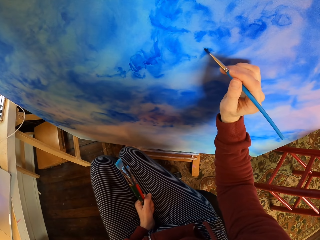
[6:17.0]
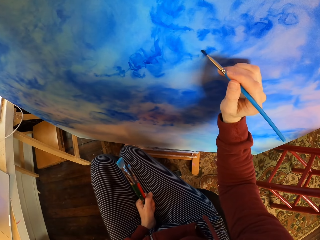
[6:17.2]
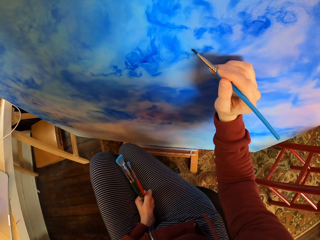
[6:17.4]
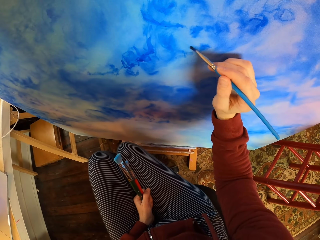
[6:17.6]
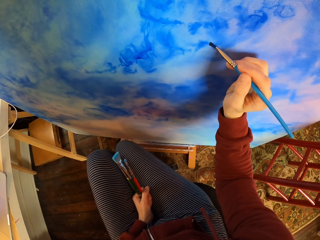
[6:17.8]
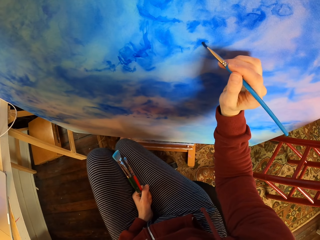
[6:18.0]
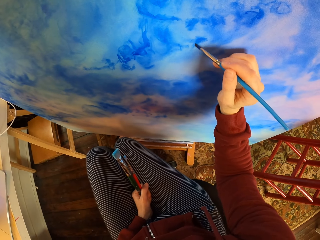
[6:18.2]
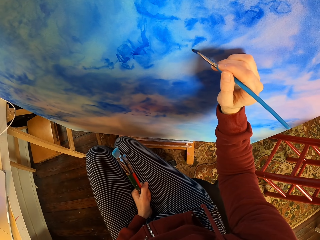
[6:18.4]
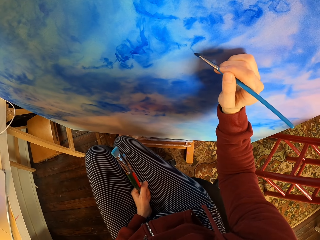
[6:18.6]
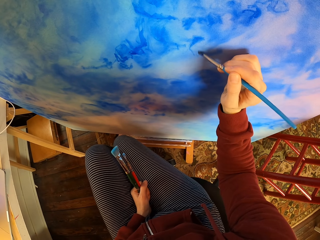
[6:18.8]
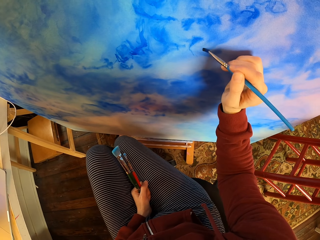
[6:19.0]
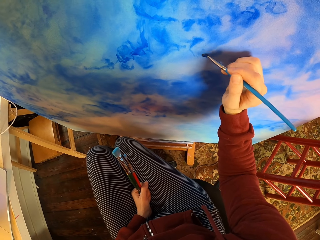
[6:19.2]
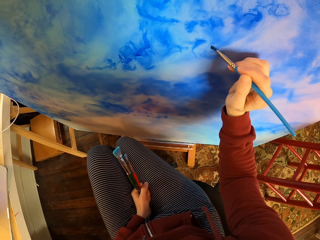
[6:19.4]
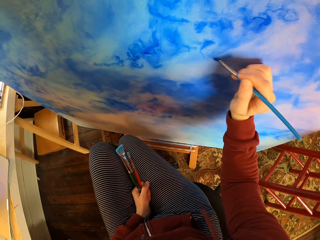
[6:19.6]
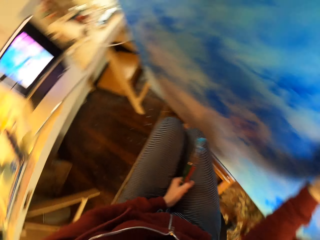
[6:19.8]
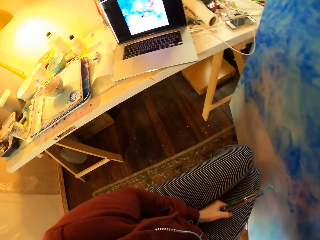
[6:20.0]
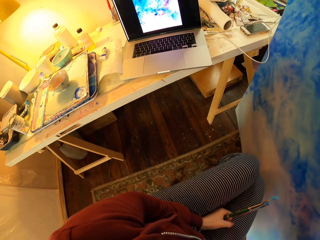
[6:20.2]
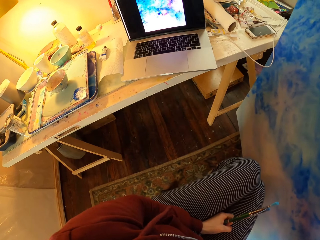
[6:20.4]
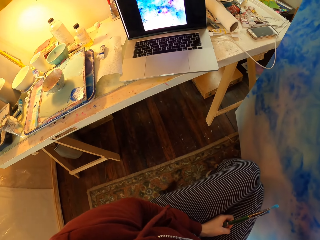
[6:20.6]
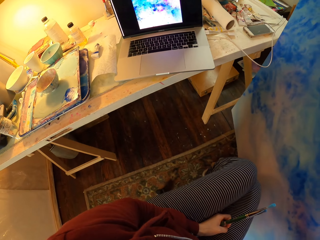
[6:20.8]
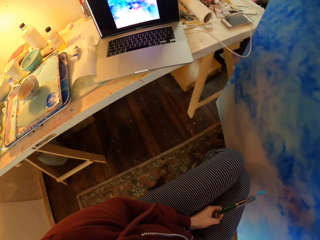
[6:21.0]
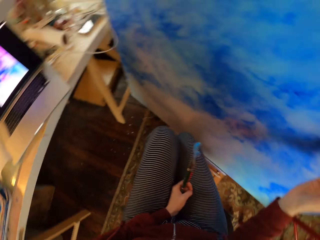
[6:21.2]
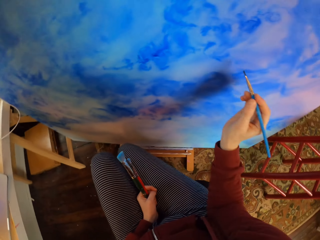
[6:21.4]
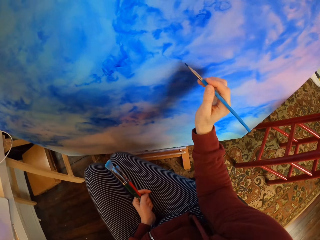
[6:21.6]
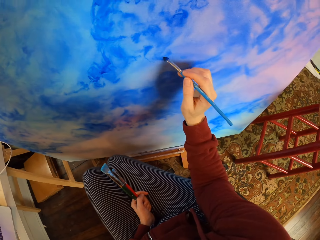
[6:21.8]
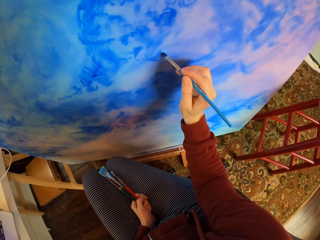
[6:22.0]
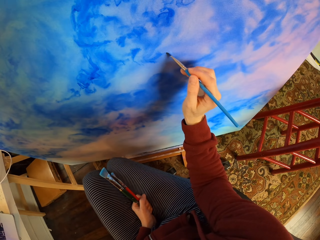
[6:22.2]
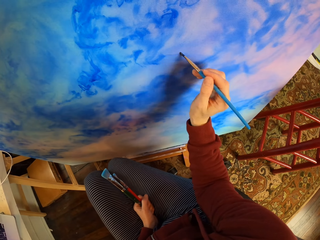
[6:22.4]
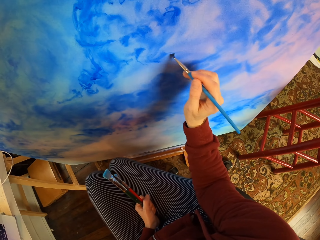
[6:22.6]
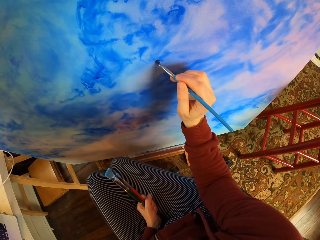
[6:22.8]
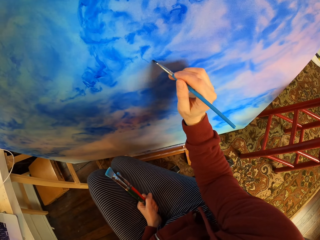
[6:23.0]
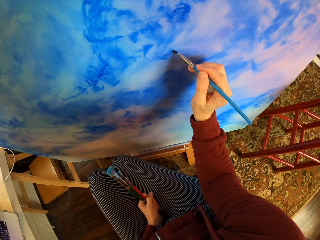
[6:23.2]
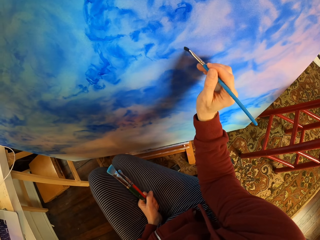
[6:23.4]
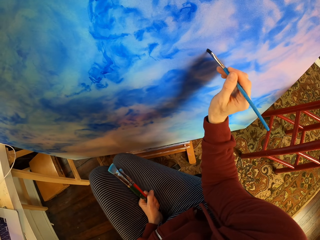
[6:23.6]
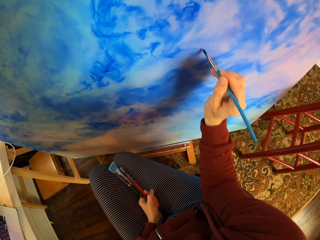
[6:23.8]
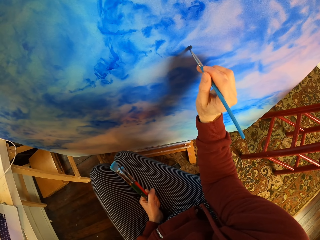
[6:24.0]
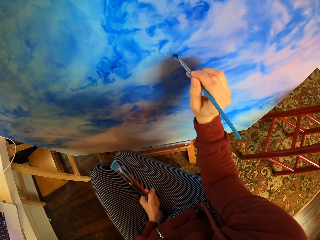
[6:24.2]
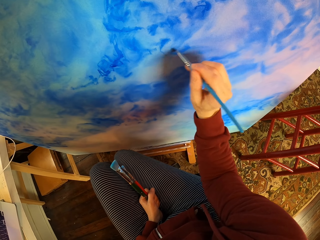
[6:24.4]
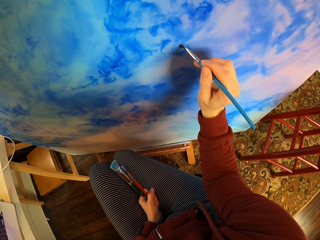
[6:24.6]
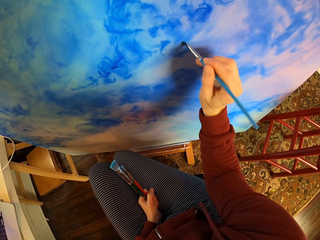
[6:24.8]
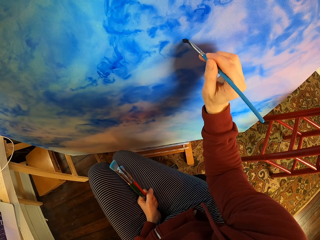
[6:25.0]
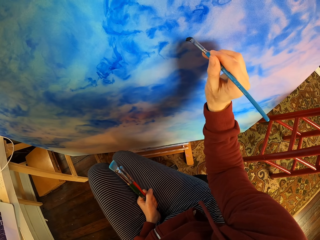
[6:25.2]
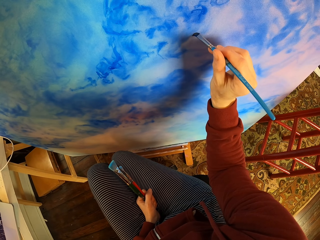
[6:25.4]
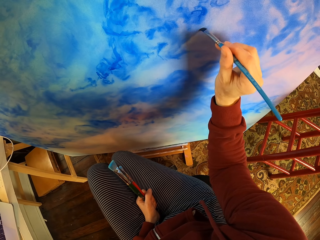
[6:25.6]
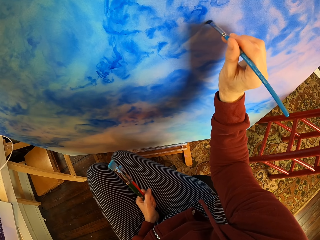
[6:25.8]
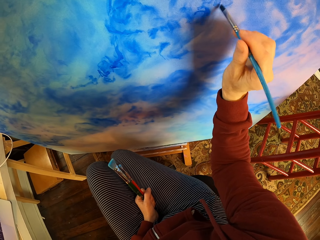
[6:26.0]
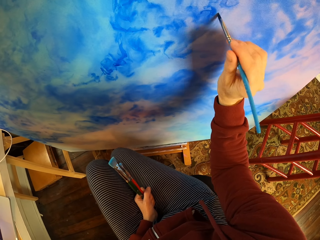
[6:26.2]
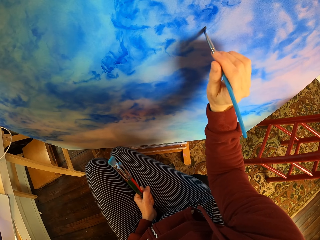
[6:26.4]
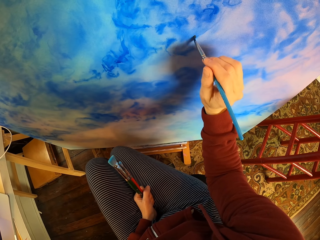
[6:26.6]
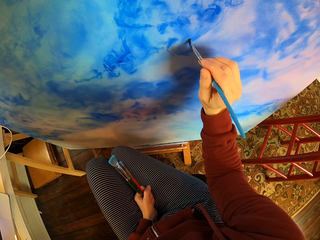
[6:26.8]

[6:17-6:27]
The camera wearer looks at the laptop. They paint the picture with the paintbrush.

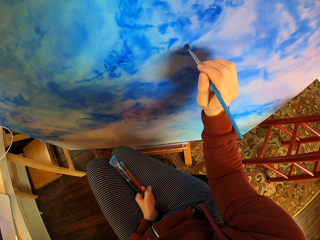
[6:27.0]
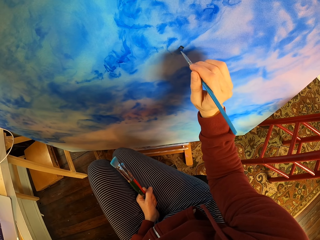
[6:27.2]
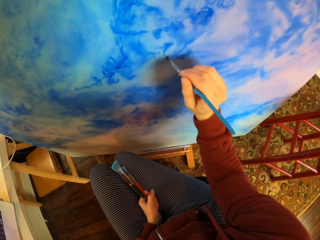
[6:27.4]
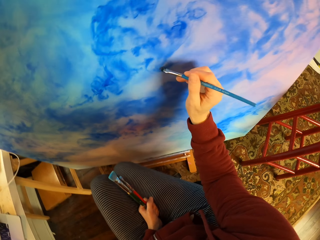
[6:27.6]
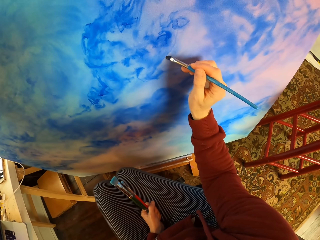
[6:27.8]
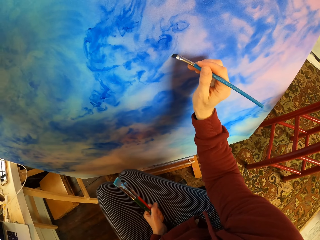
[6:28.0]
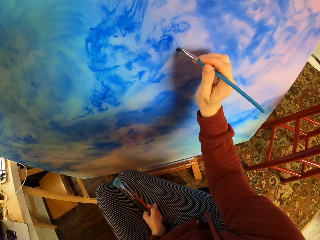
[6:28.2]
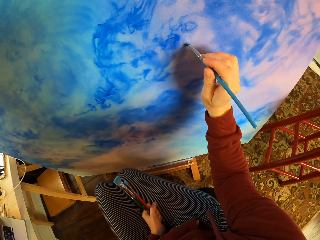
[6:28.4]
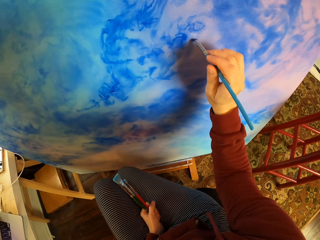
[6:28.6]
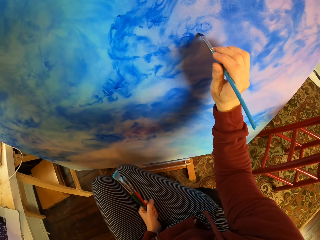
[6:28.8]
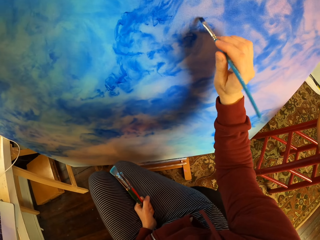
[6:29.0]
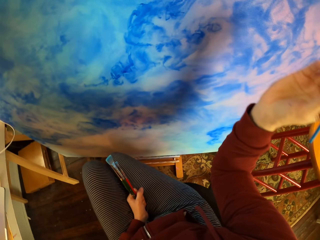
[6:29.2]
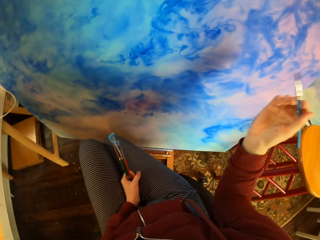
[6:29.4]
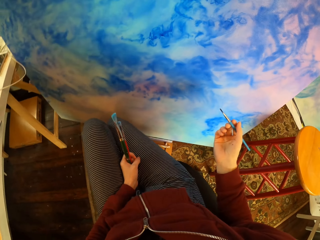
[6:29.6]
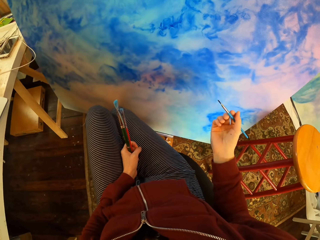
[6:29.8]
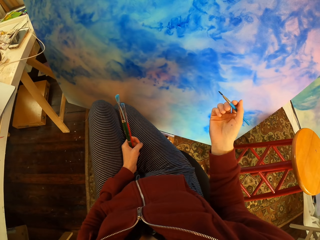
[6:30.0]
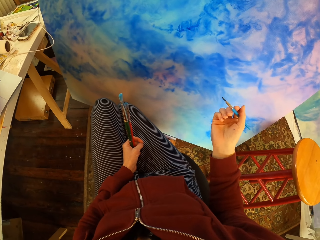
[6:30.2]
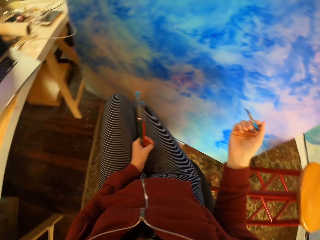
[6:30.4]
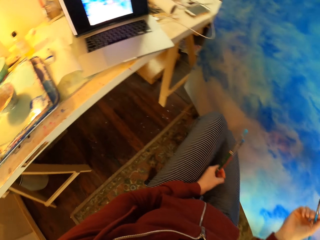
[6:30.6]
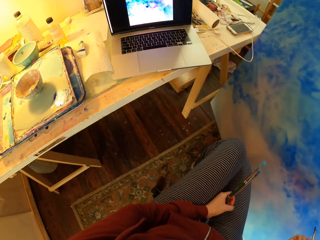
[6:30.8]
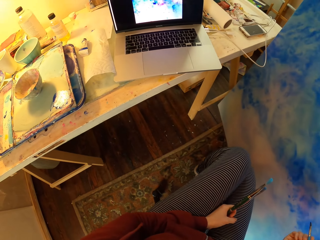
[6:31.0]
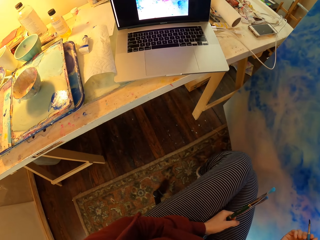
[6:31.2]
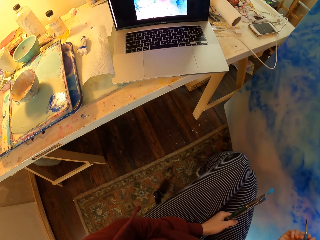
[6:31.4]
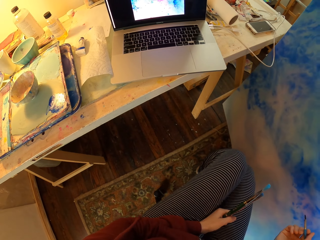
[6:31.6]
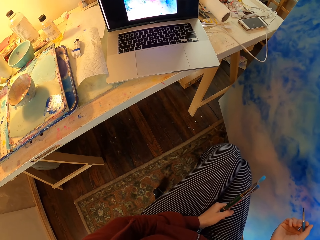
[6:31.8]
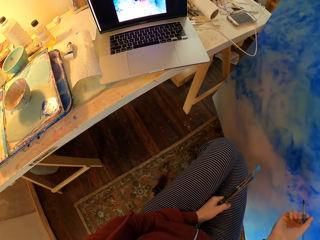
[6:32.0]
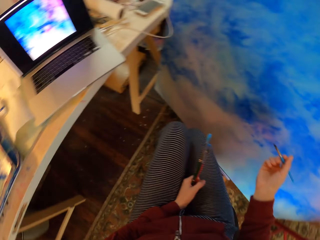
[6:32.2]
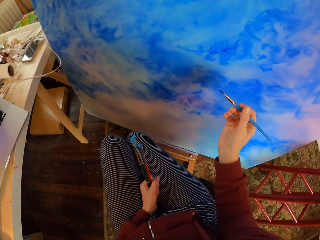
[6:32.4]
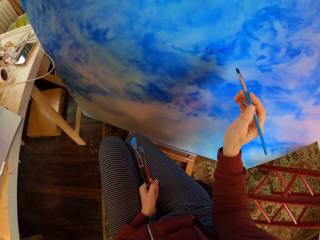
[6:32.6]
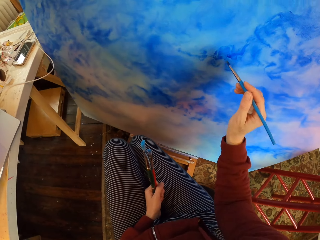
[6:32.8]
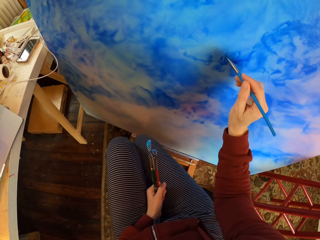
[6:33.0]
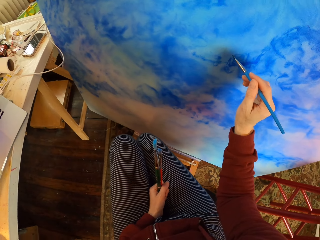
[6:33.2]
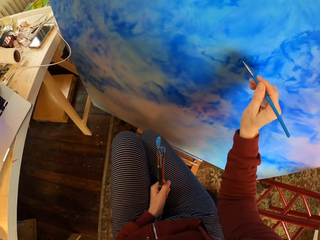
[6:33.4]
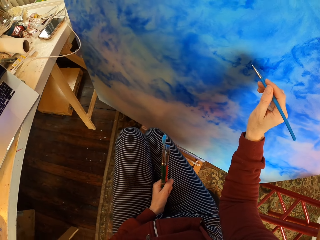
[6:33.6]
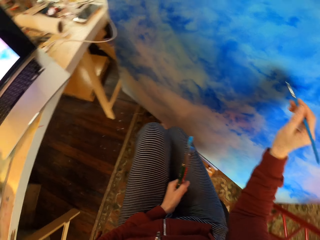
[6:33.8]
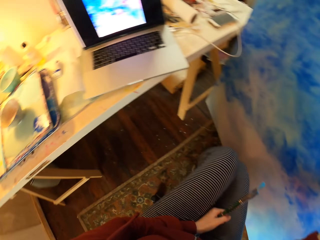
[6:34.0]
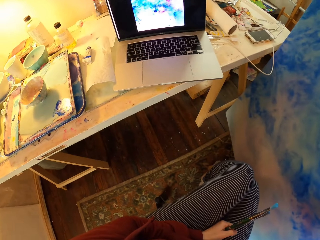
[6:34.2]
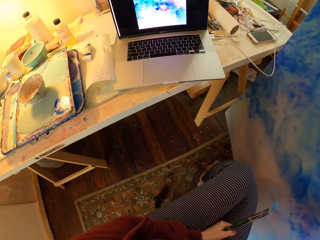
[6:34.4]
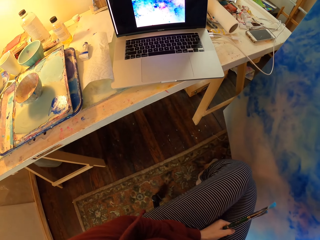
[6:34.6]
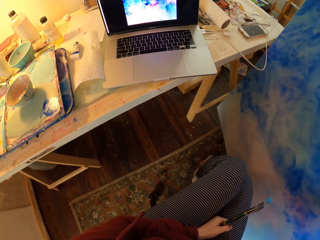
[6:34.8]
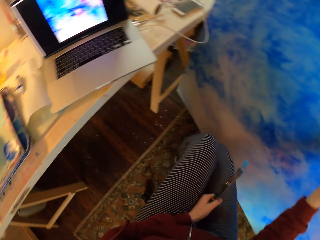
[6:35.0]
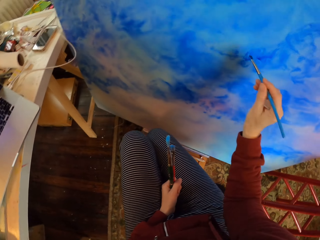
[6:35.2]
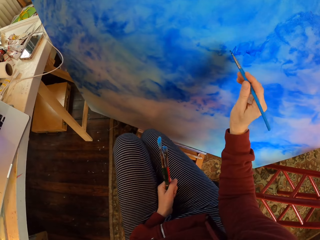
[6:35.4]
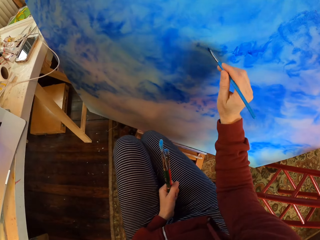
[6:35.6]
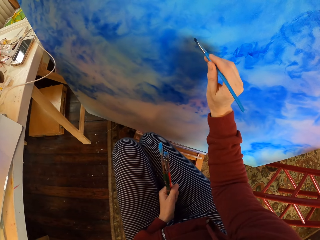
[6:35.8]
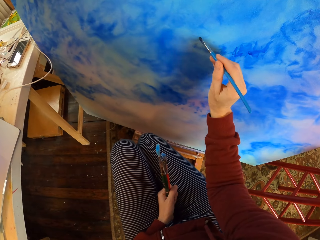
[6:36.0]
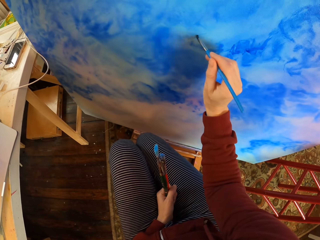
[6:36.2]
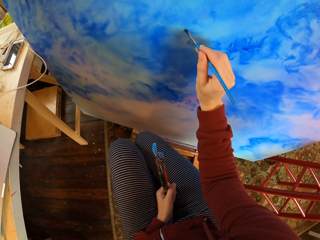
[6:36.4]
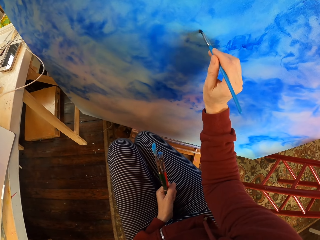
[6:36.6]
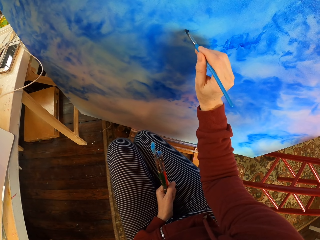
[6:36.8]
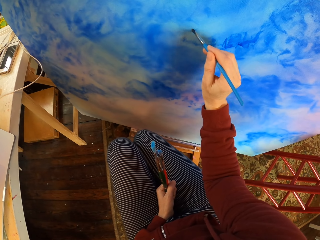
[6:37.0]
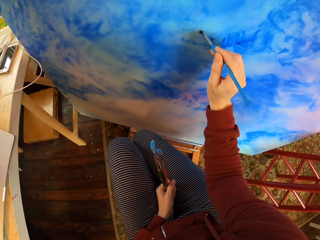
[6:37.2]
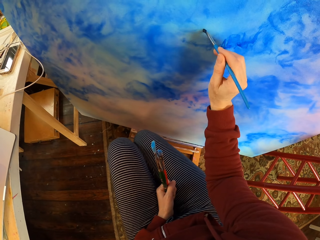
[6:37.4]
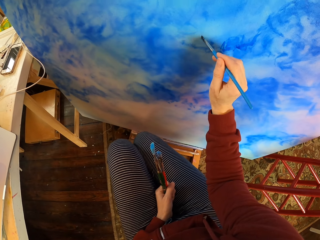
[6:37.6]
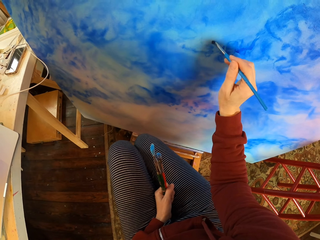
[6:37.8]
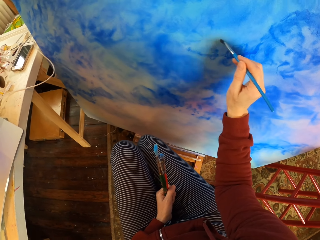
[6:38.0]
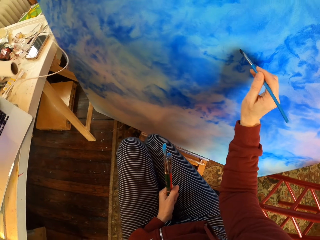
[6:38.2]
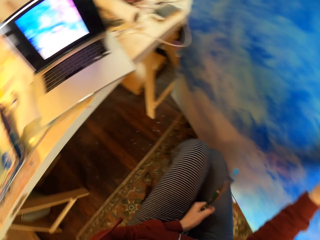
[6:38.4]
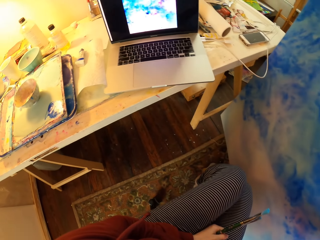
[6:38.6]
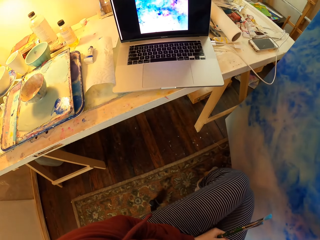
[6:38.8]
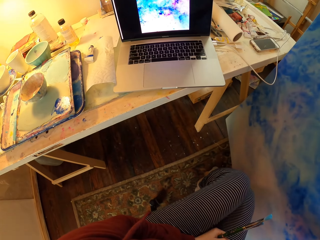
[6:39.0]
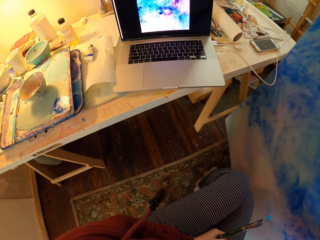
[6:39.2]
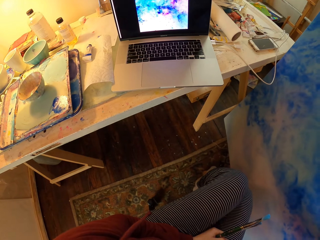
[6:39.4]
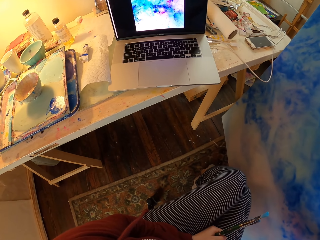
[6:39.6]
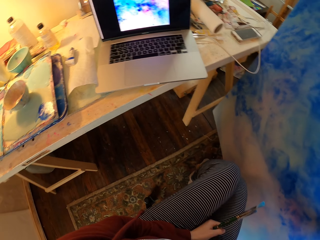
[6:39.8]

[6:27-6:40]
The camera wearer looks at the laptop. They paint the picture with the paintbrush. They look at the laptop. They draw with the paintbrush. They look at the laptop.
